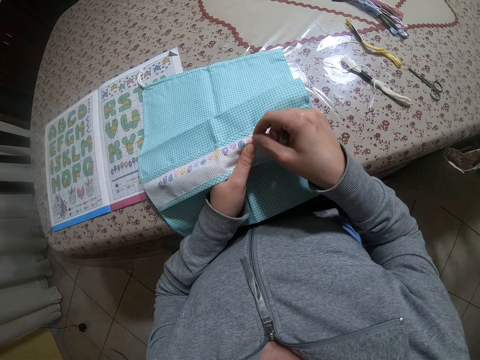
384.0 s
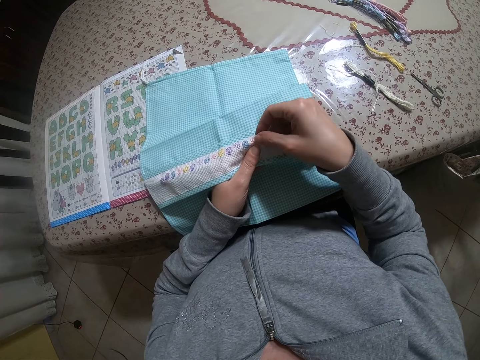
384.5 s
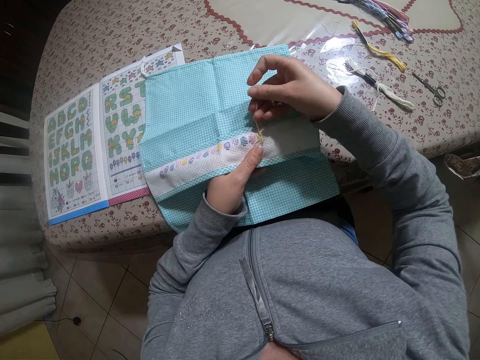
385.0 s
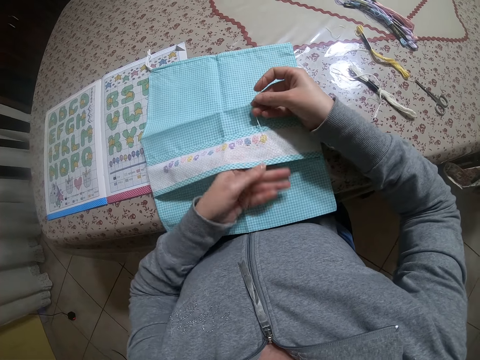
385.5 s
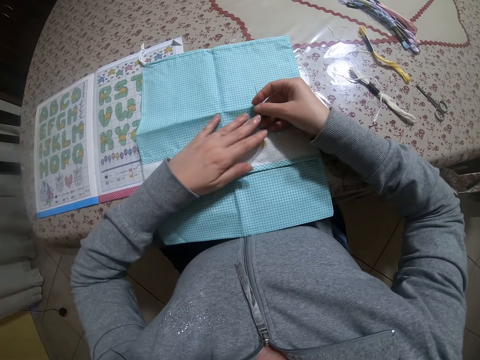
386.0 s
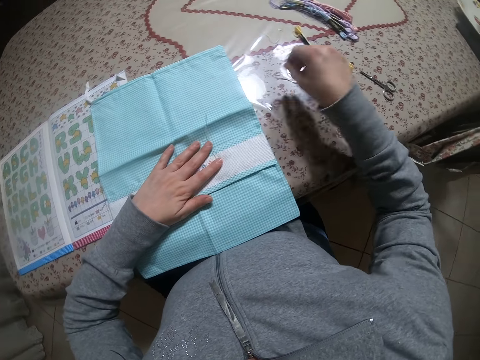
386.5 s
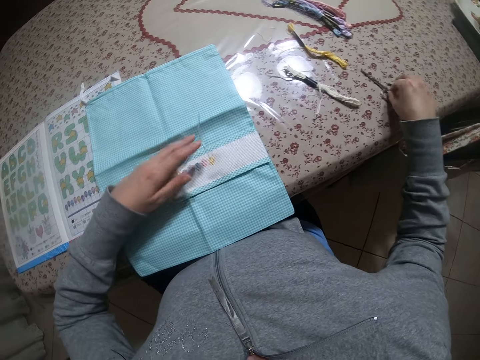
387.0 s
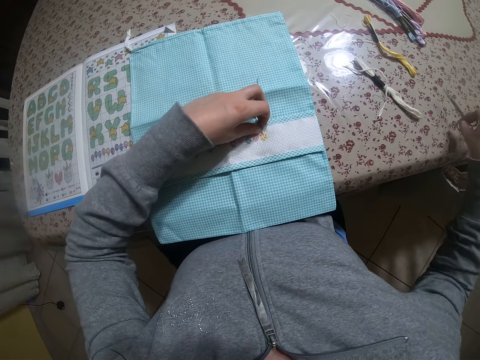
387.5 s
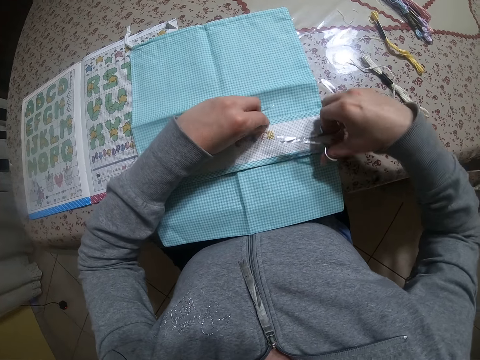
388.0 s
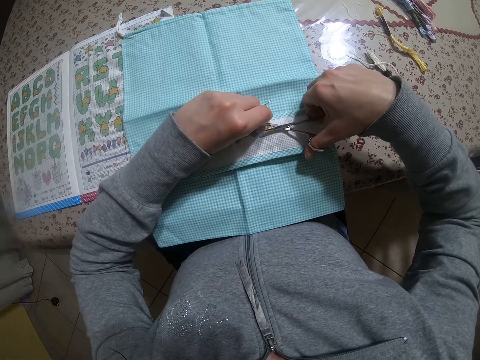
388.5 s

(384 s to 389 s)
The camera wearer drops the needle and thread on the cloth with her right hand. She puts her hand on the cloth. She picks up the scissors on the table with her right hand. She picks up the thread on the cloth on the table with her left hand. She cuts the thread in her left hand with the scissors in her right hand.

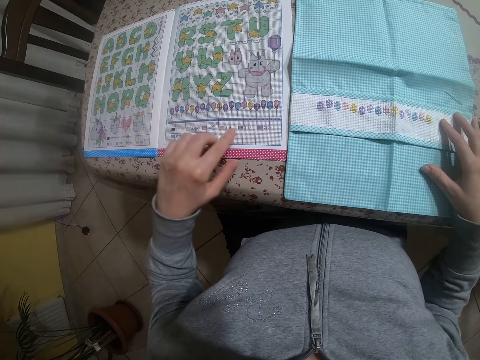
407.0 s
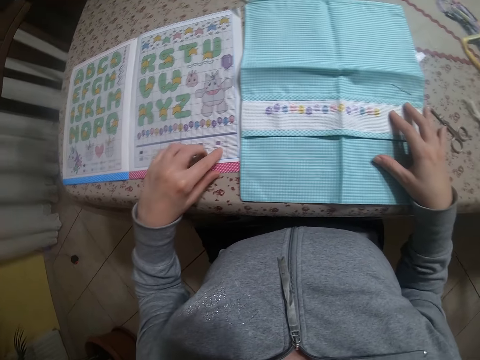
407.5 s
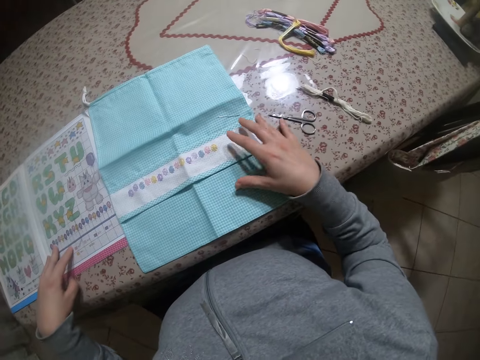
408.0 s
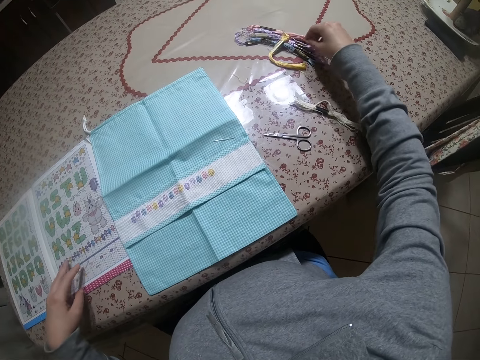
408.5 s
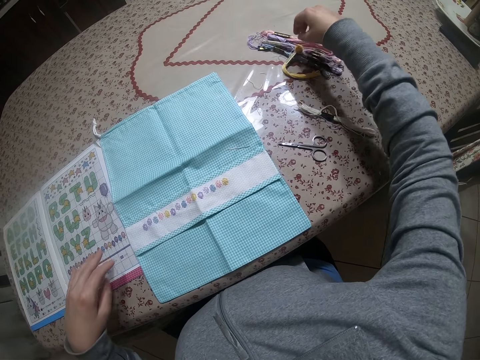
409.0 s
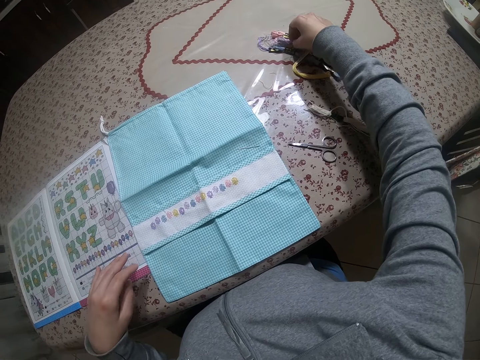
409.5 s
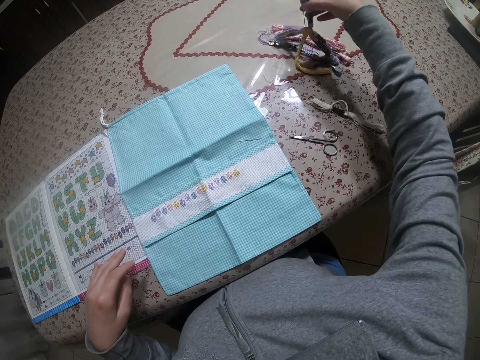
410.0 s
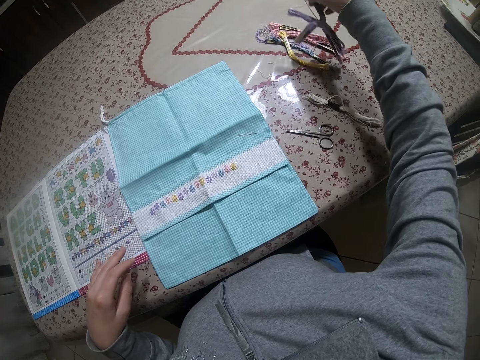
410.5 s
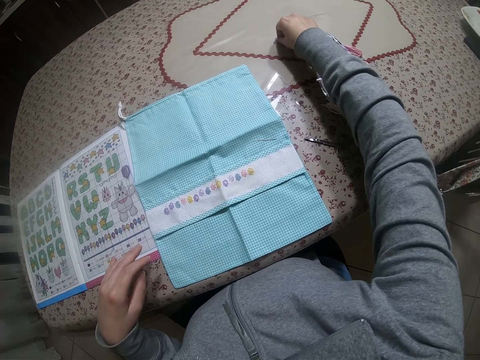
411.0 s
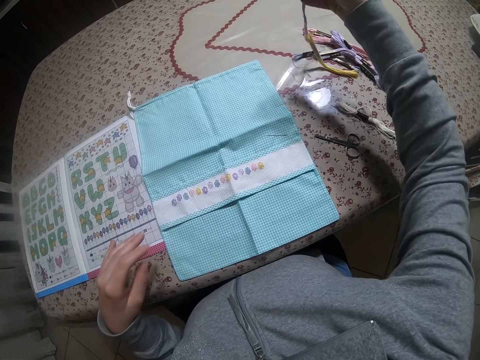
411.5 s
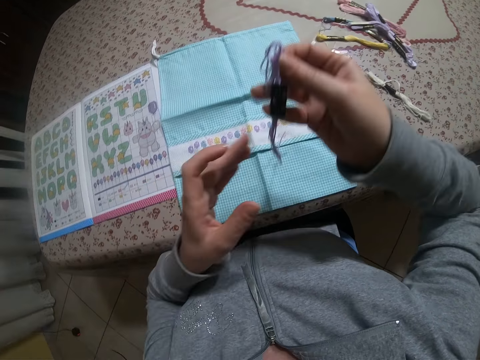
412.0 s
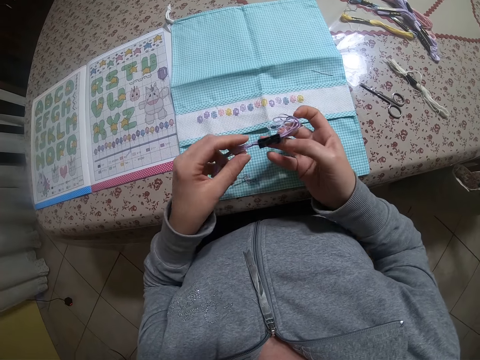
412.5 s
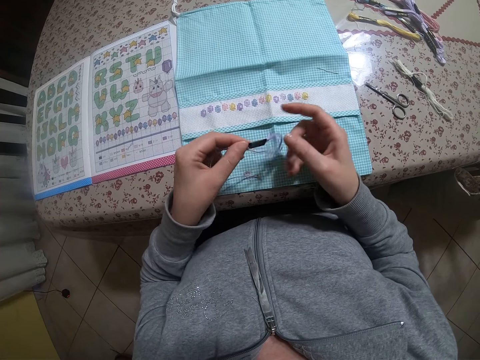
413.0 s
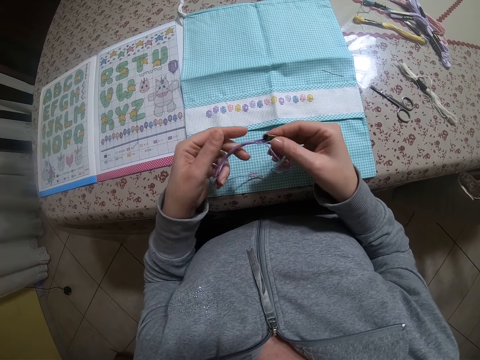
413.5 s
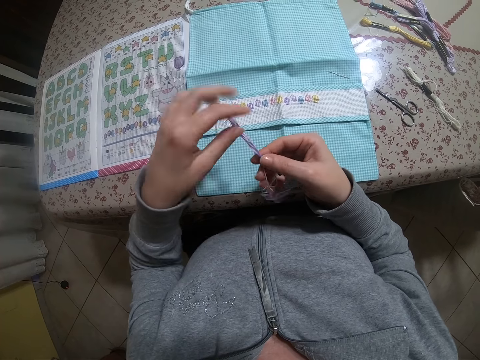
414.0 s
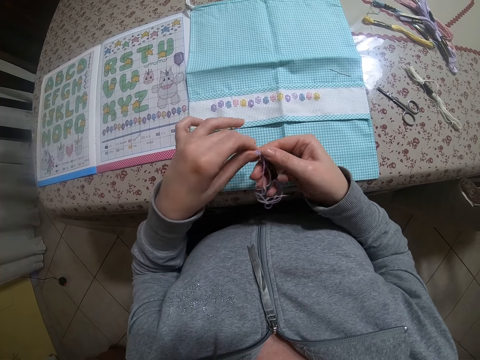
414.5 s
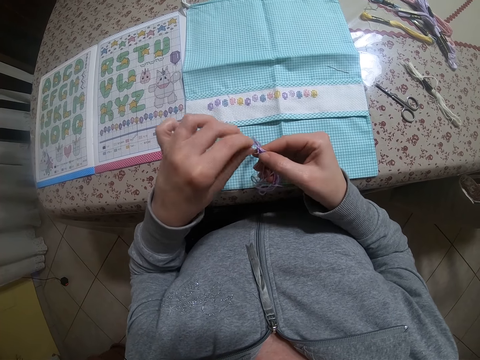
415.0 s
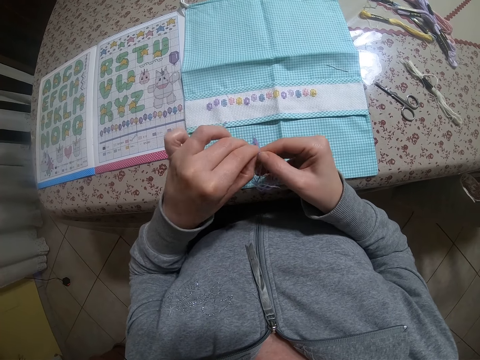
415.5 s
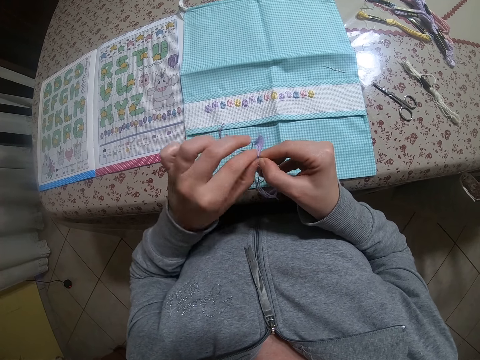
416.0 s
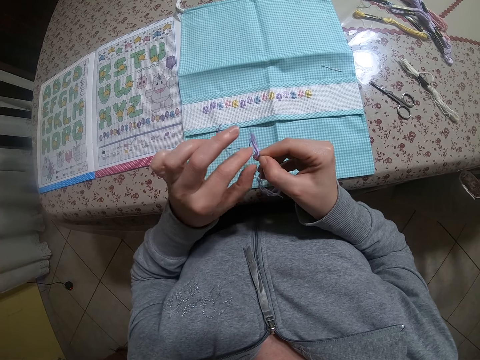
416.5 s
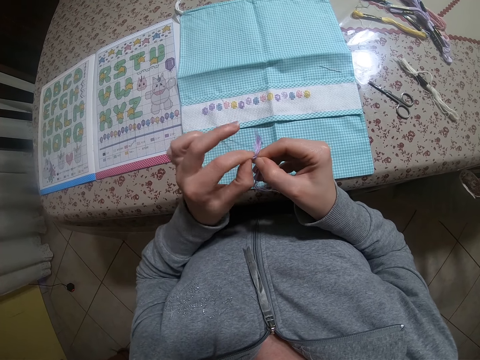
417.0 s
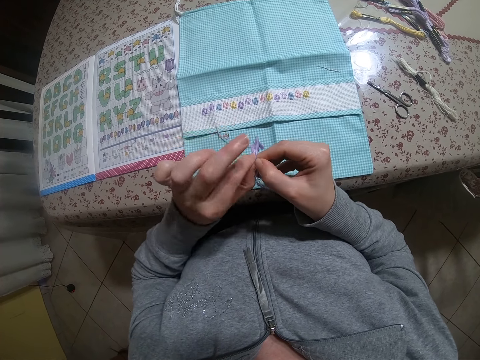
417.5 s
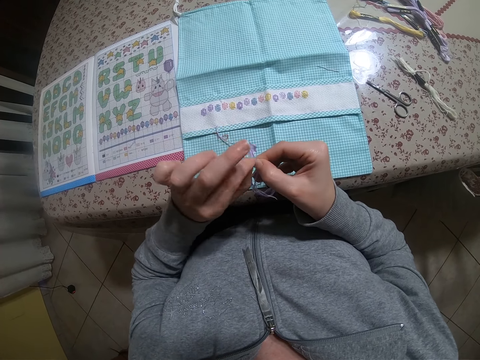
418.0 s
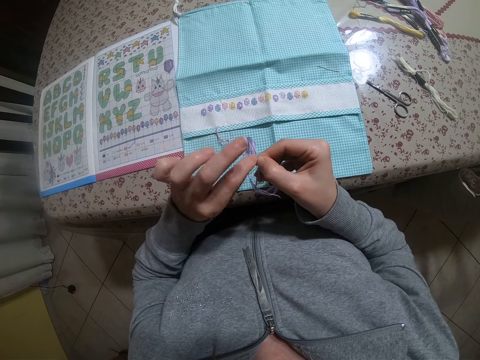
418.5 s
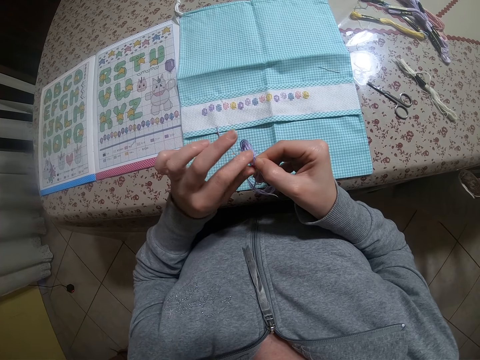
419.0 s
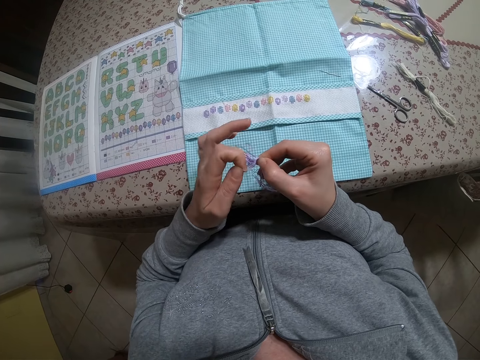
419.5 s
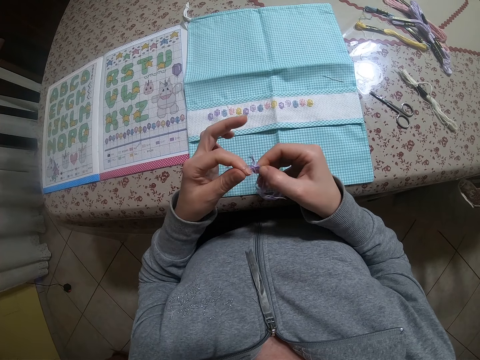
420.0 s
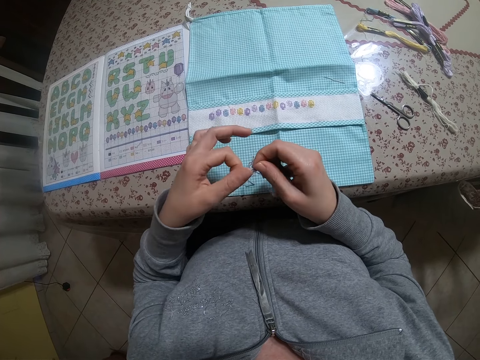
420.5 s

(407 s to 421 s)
The camera wearer picks up some braided cords on the table with her right hand. She drops the braided cords on the table with her right hand. She picks up a braided cord on the table with her right hand. She holds the braided cord with both hands. She loosens a thread from the braided cord in her right hand with her left hand.

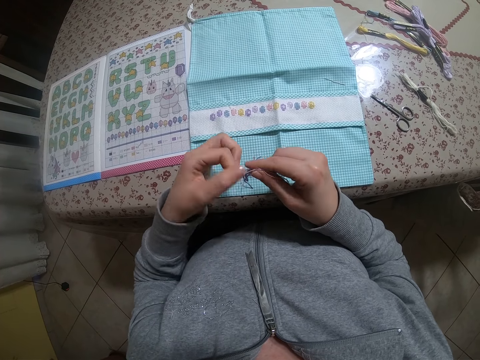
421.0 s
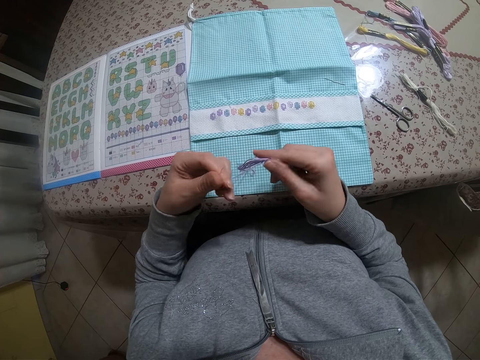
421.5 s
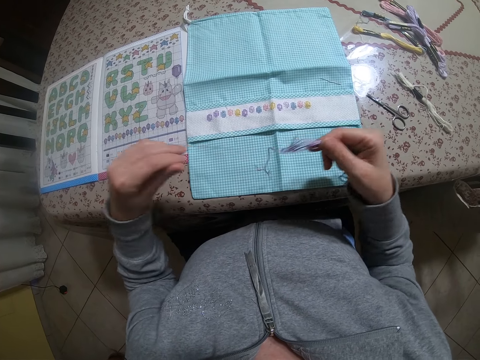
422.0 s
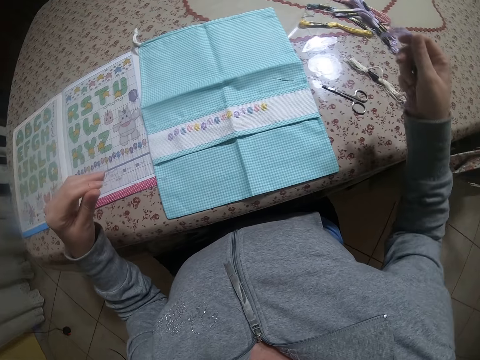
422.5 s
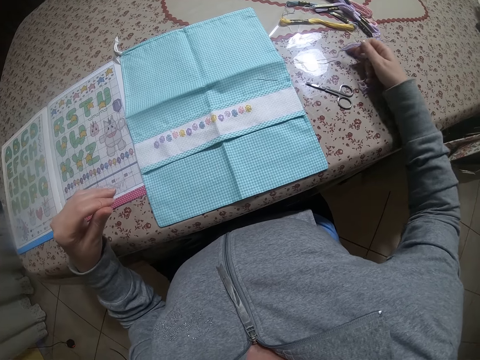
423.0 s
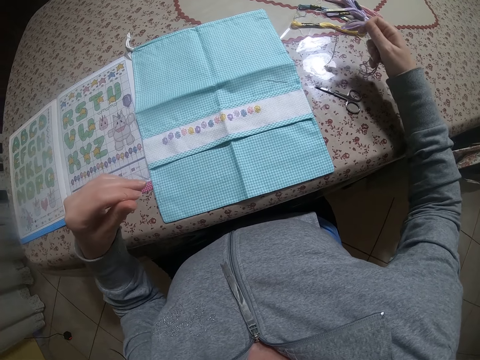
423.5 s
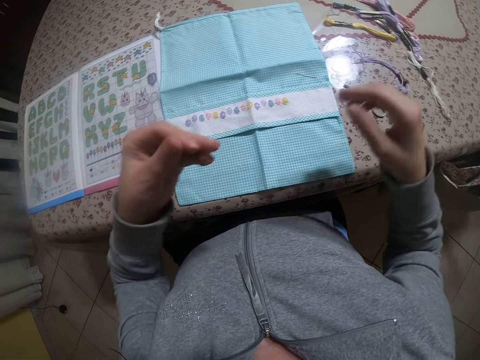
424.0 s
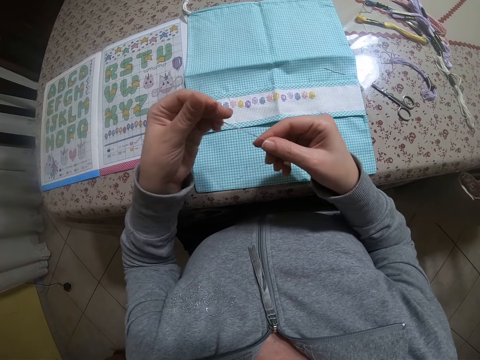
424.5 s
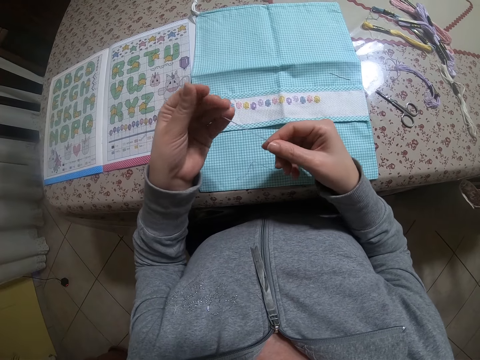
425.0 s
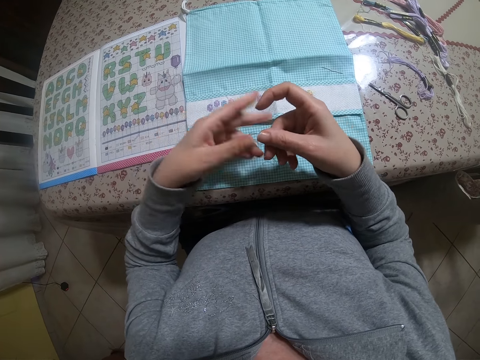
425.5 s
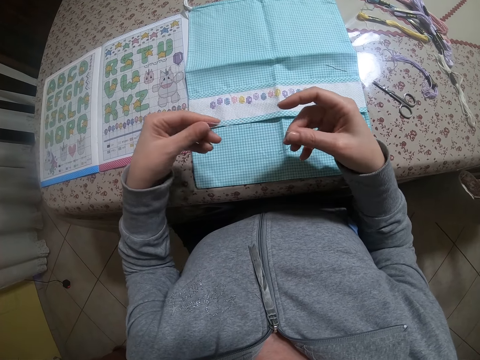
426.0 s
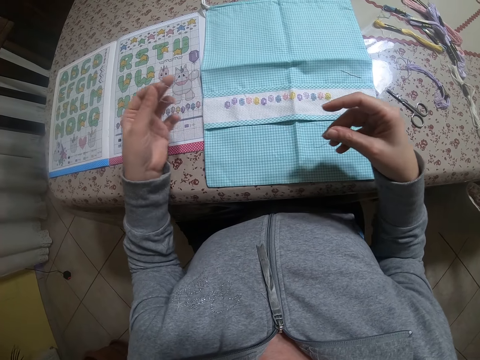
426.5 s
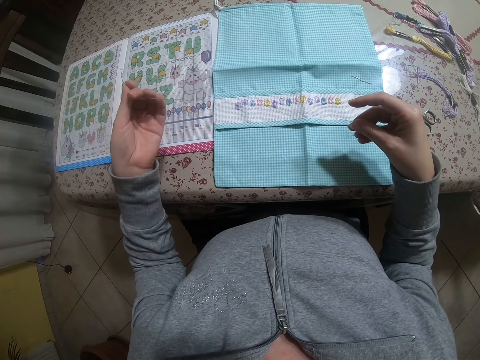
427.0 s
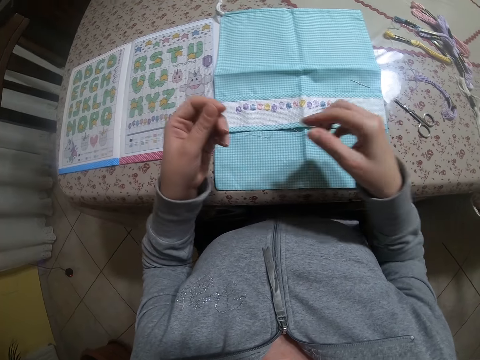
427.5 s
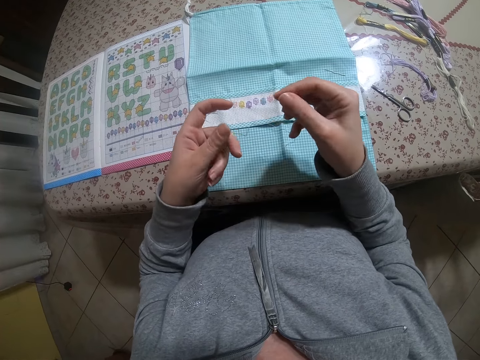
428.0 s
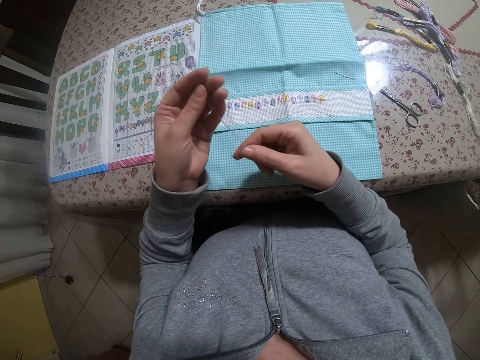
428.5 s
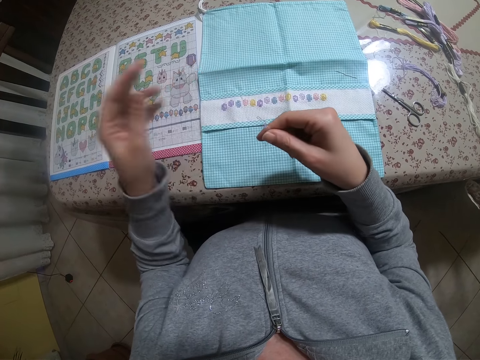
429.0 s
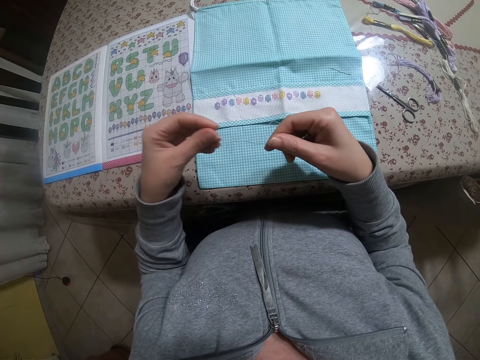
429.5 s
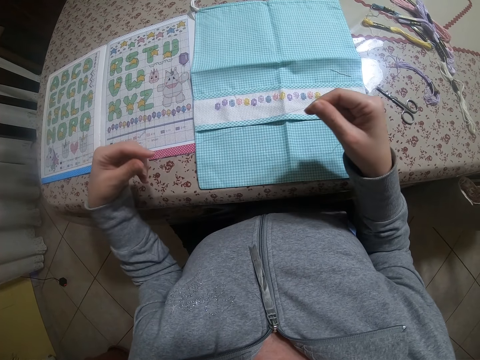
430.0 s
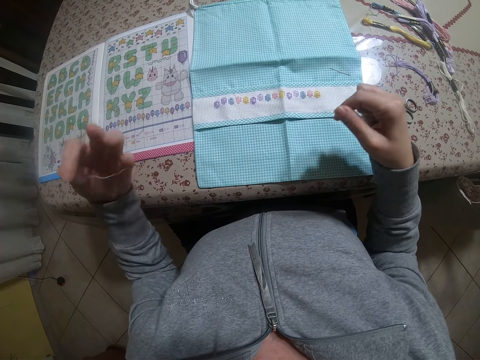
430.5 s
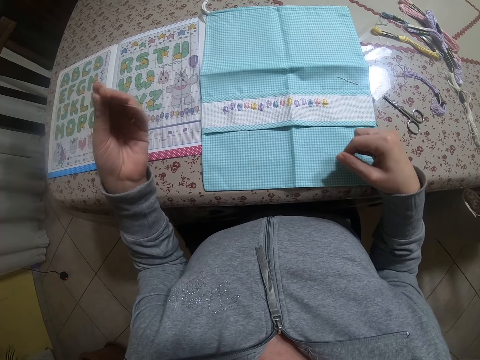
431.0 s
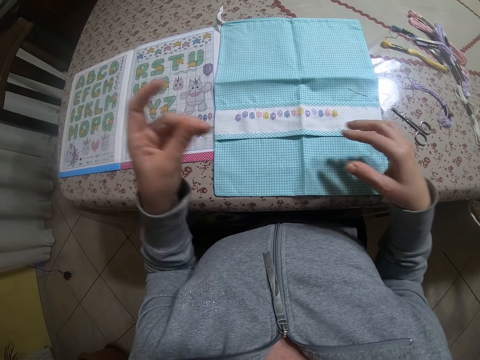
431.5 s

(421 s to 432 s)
The camera wearer drops the braided cord on the table with her right hand. She stretches the thread with both hands.
